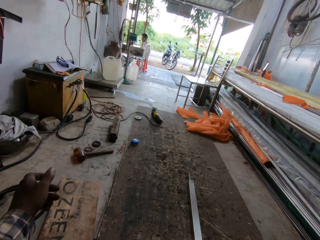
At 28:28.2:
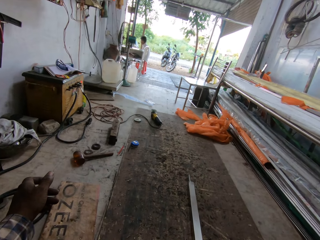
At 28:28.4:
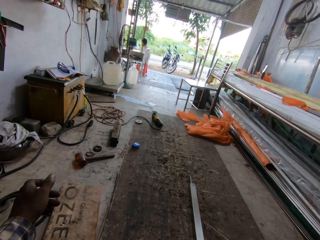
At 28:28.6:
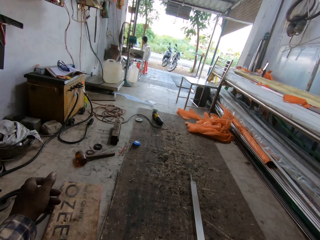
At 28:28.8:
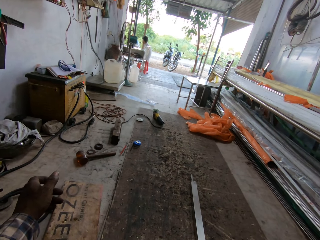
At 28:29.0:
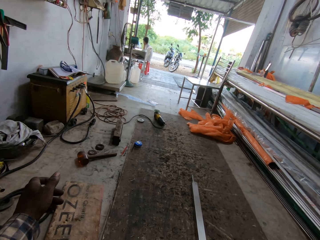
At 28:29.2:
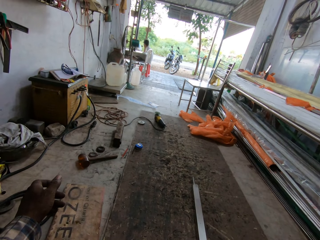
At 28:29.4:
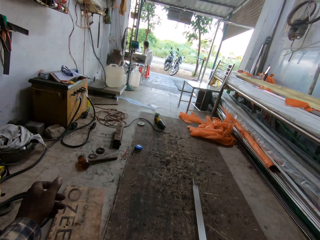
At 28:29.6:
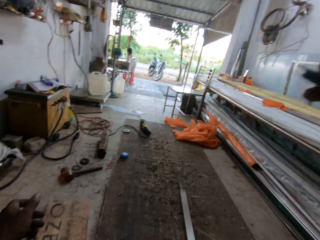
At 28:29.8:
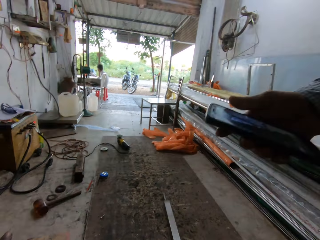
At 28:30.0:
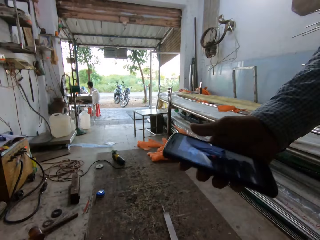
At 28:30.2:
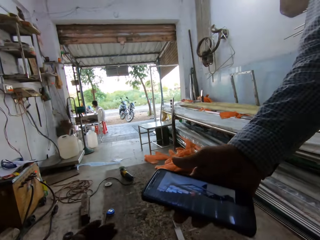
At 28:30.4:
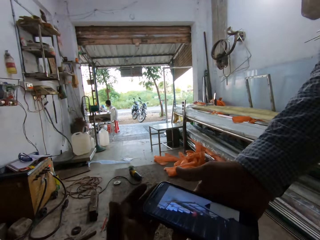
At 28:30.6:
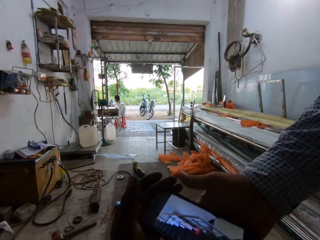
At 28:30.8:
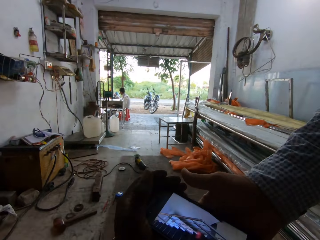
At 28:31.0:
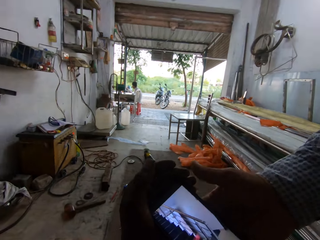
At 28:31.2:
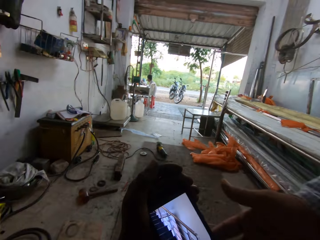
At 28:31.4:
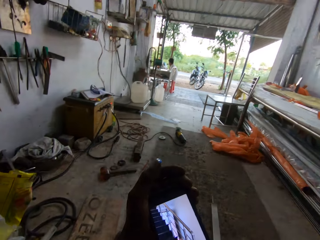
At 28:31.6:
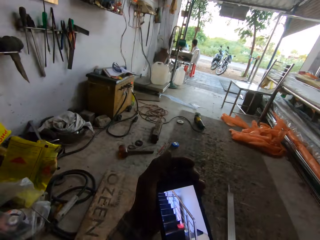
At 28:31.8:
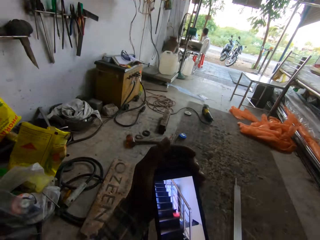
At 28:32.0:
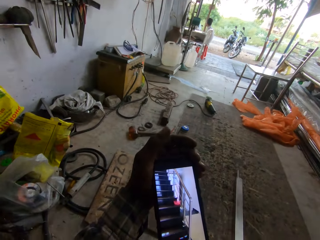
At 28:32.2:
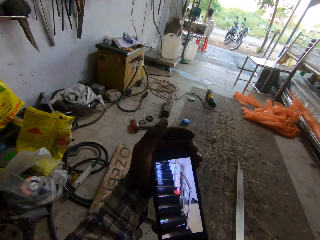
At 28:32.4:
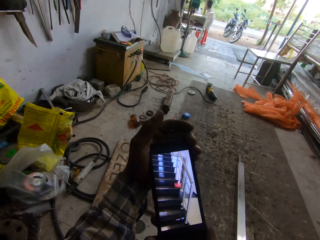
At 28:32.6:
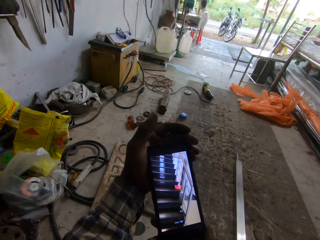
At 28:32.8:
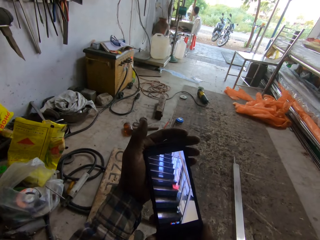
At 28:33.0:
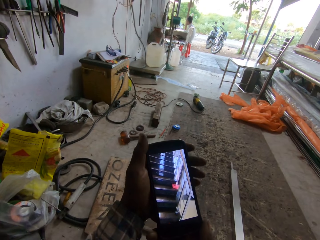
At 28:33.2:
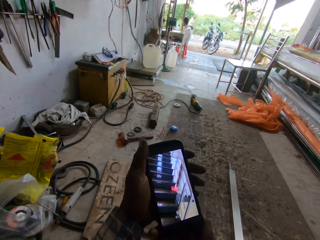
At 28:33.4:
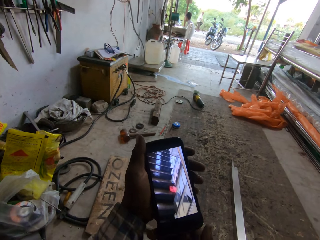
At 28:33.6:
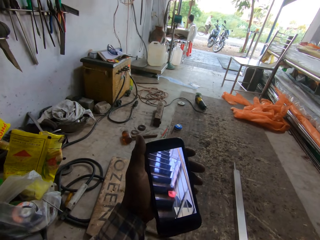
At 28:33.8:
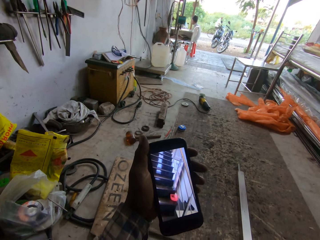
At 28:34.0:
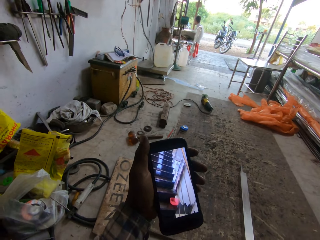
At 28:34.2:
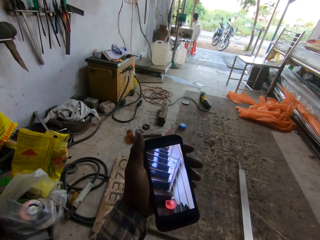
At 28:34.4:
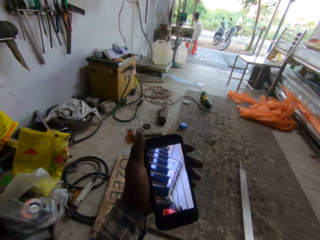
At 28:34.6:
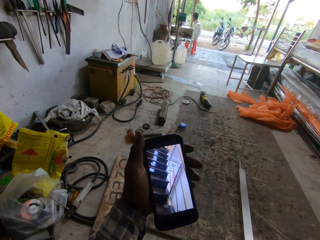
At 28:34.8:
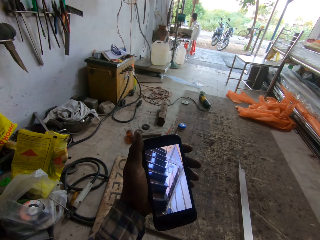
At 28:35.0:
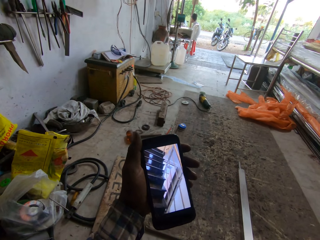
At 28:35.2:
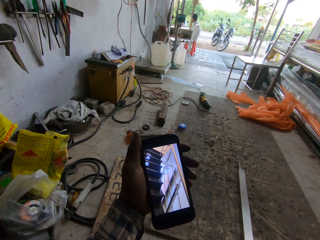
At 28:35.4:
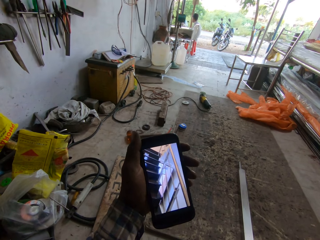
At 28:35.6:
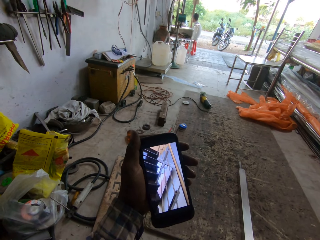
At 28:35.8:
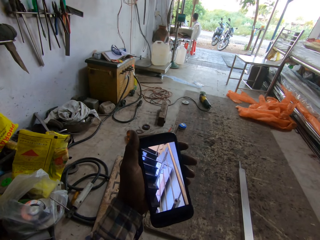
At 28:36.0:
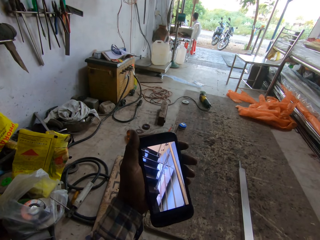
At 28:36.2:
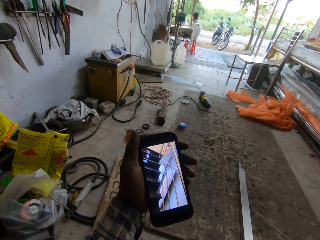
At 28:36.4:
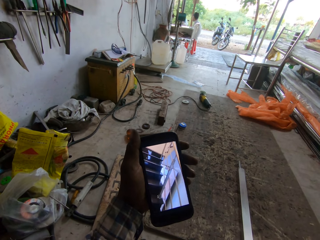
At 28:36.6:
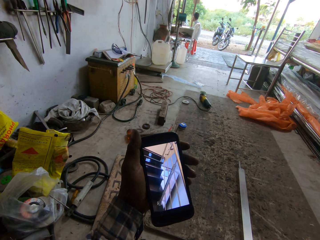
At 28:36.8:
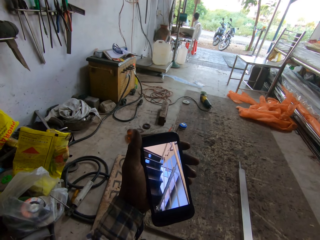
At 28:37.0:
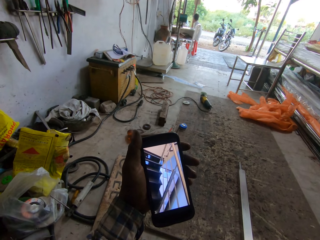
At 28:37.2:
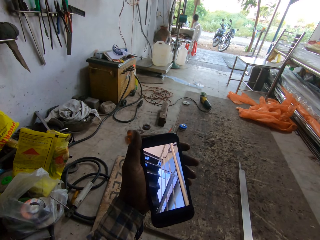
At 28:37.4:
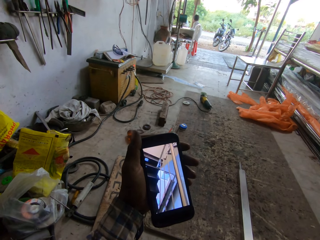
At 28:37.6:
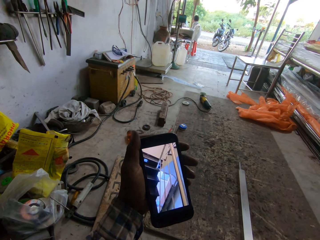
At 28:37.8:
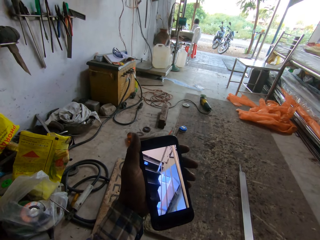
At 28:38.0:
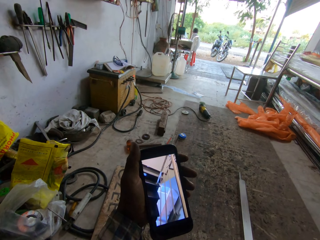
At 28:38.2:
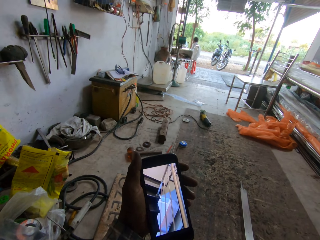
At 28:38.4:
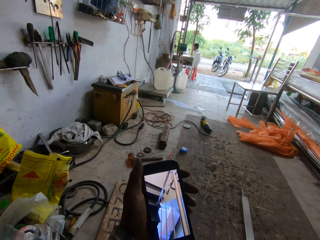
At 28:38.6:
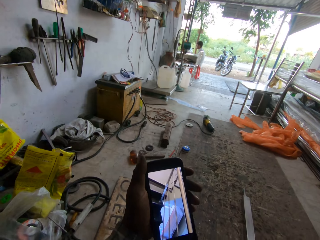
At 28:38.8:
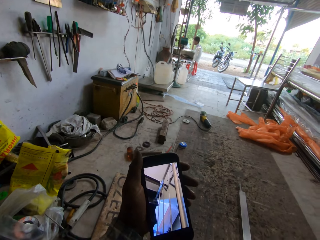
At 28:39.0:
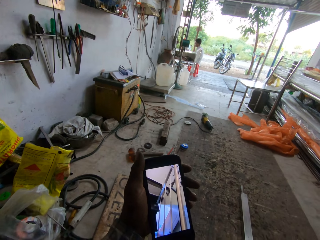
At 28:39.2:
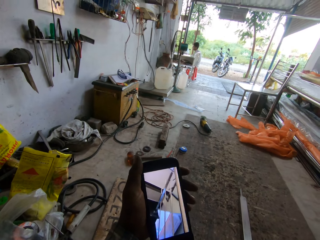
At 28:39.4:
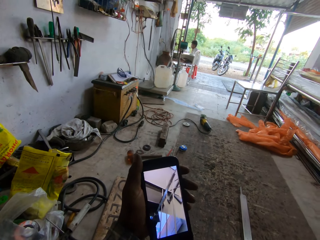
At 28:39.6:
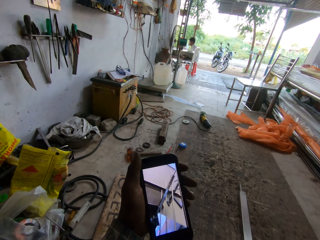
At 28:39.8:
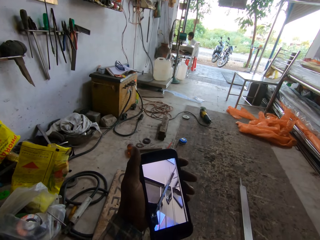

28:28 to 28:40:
The camera wearer collects the phone from the man with his left hand. He holds the phone with both hands. He looks at the video on the phone.

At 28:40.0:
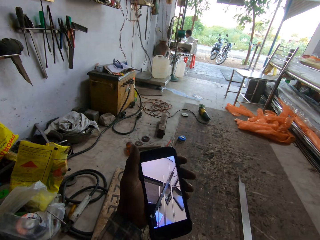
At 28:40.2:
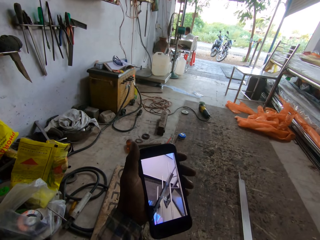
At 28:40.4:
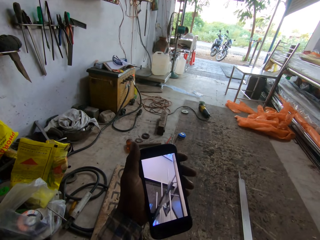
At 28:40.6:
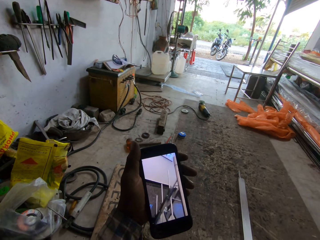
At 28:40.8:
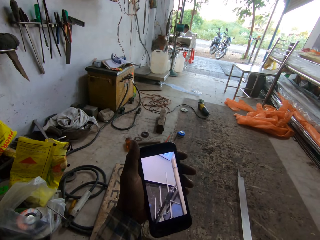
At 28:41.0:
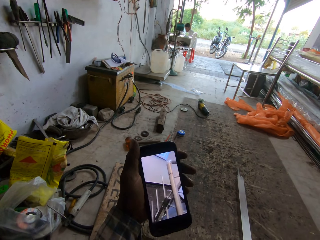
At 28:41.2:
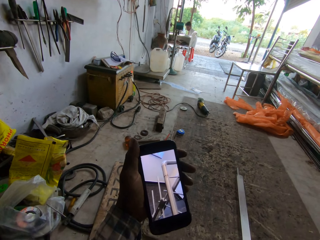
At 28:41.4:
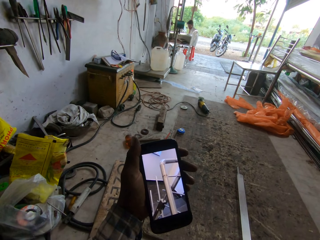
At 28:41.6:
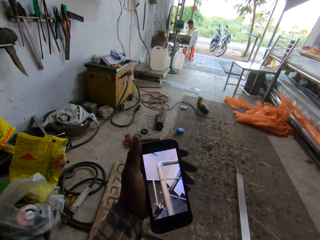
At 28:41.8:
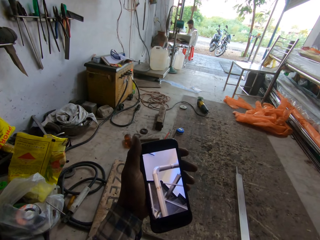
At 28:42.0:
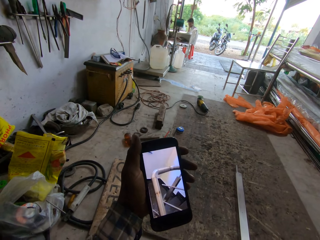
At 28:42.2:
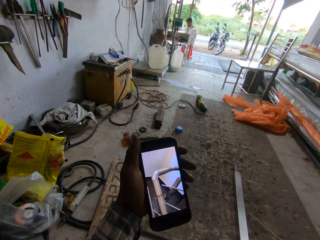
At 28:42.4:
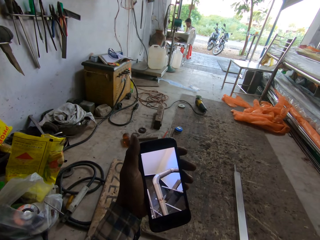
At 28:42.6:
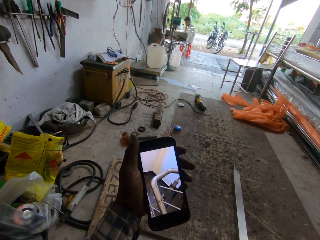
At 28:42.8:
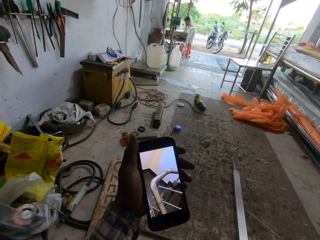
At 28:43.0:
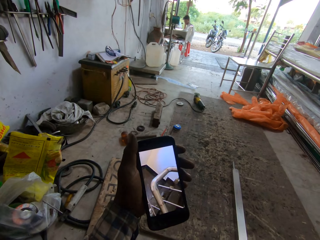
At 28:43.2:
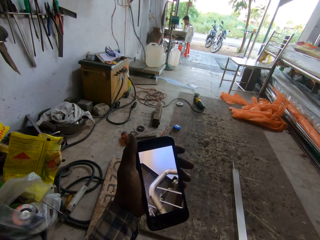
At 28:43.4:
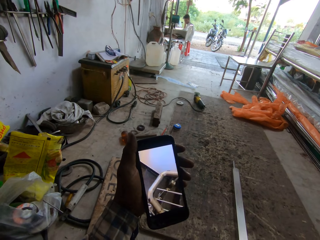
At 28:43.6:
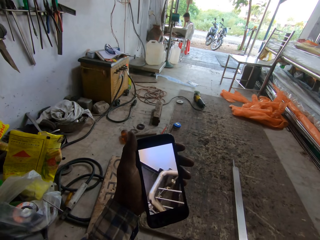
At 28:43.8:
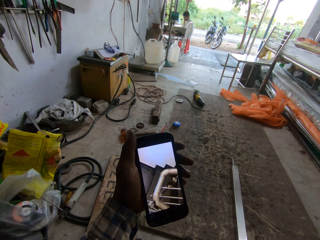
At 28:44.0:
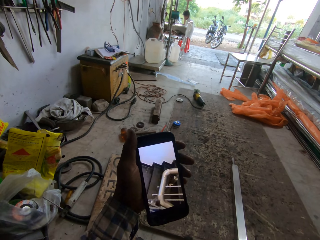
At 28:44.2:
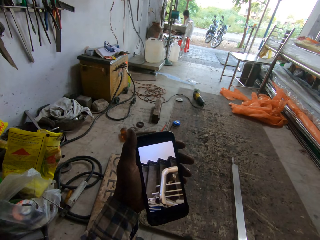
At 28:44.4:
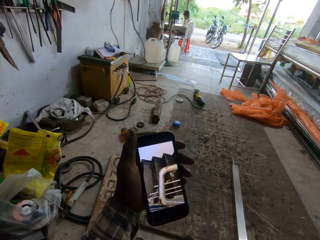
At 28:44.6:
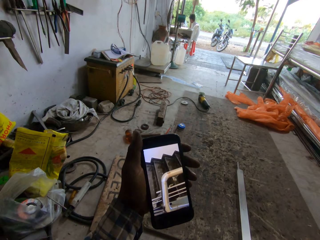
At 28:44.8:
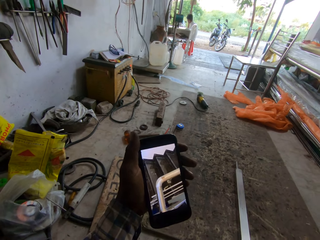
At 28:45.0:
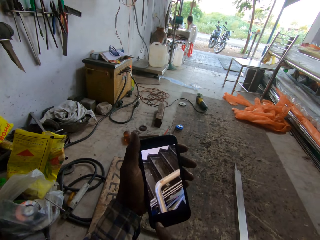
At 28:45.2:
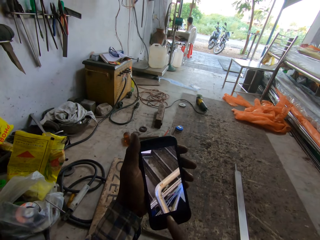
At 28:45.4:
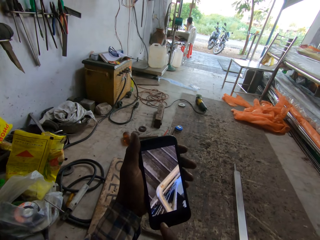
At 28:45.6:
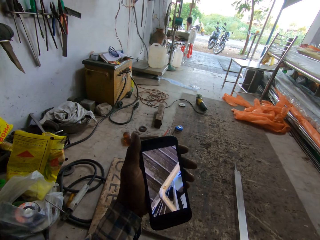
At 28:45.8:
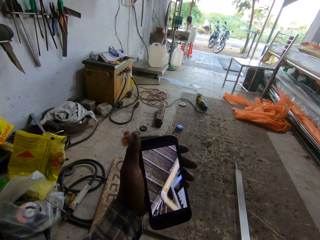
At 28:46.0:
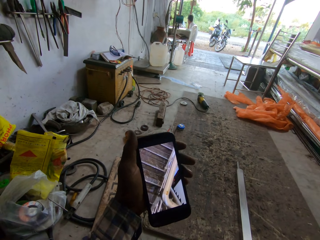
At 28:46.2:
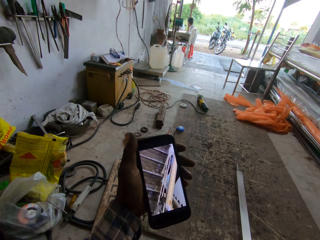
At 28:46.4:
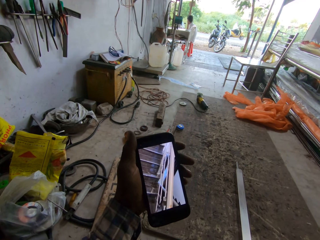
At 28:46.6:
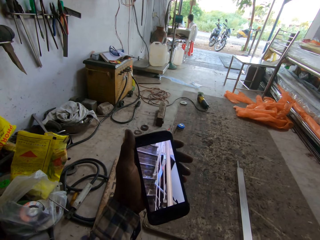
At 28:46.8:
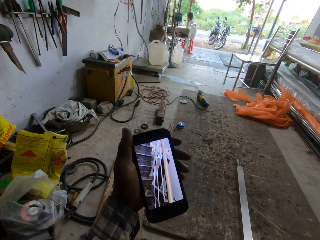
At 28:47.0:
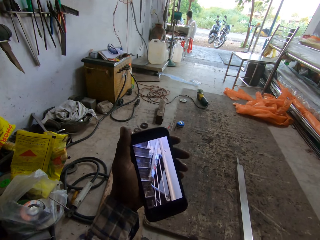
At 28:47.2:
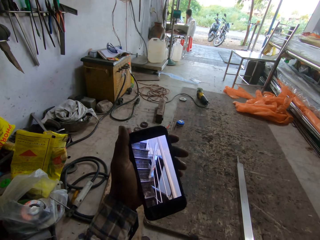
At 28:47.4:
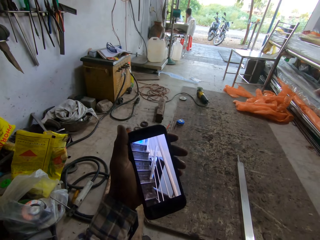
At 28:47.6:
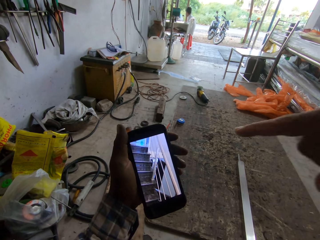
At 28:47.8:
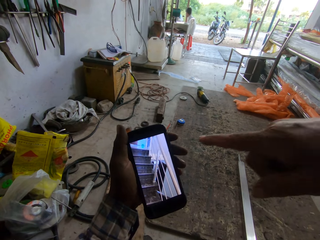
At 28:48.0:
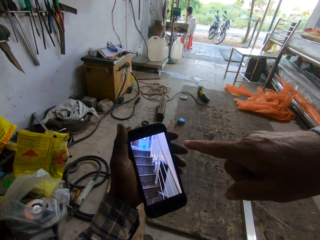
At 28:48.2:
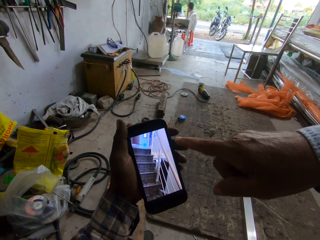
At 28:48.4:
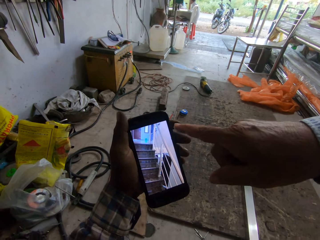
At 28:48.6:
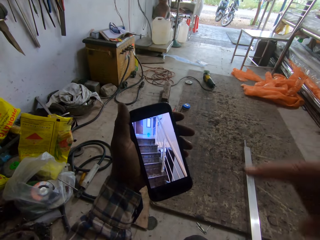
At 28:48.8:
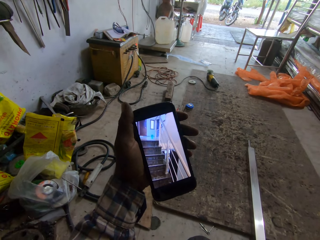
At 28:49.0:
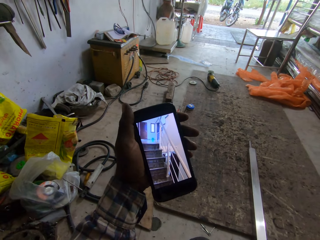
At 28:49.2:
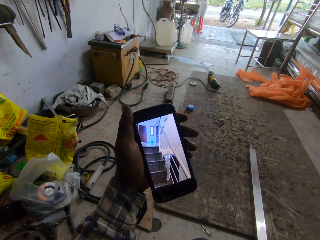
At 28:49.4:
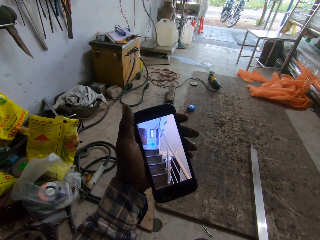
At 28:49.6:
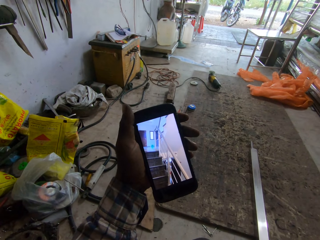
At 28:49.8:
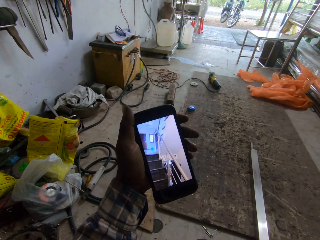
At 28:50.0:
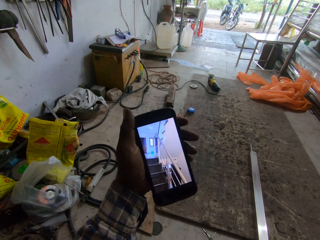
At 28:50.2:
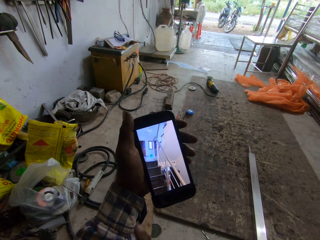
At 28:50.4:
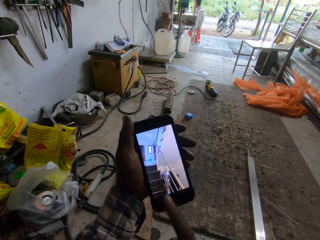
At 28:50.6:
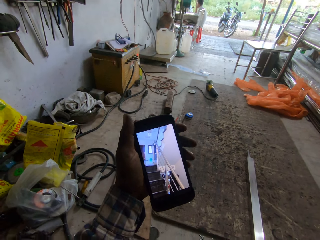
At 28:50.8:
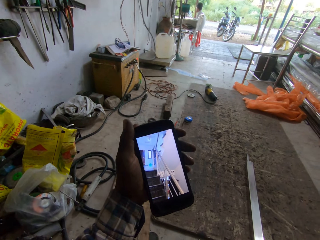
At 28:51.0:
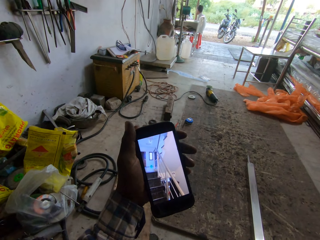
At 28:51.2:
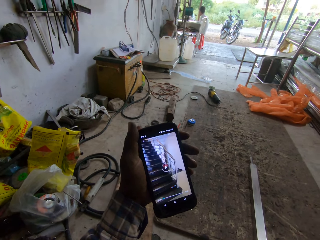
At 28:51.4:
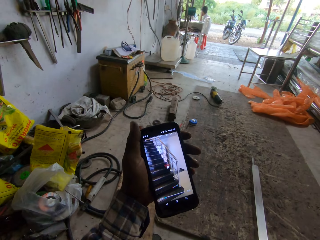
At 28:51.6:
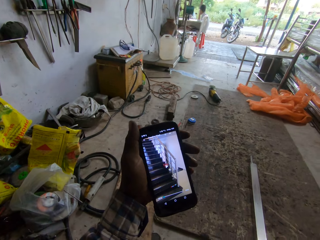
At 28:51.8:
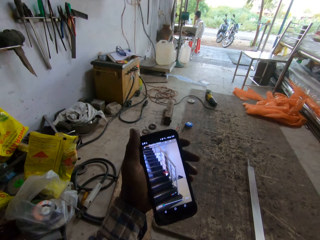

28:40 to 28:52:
The man points to the phone with his right hand.
